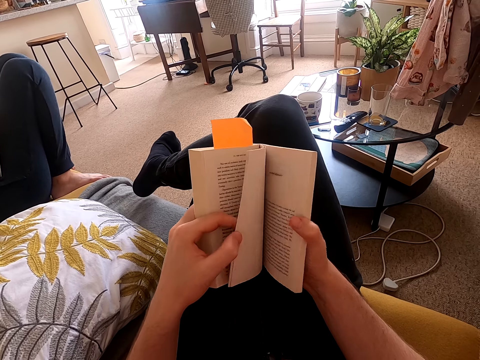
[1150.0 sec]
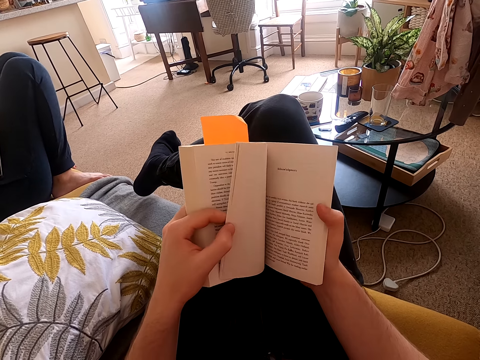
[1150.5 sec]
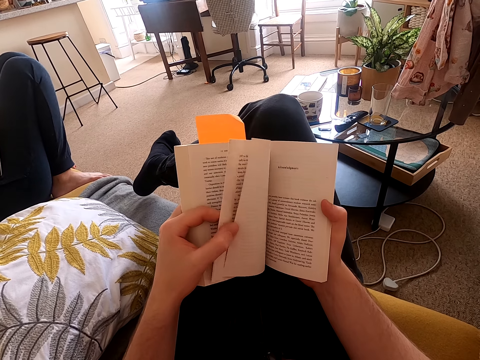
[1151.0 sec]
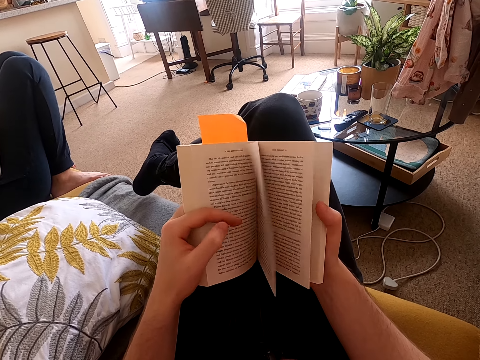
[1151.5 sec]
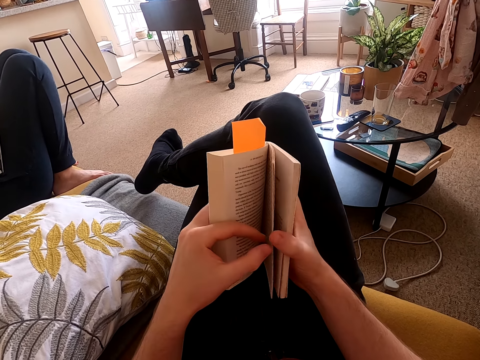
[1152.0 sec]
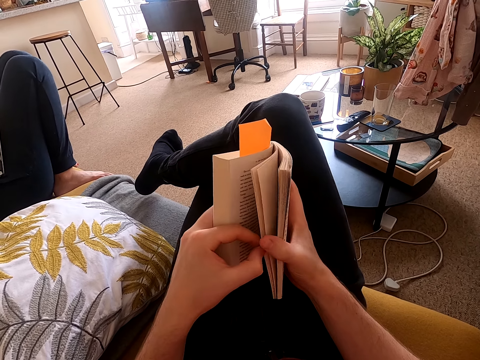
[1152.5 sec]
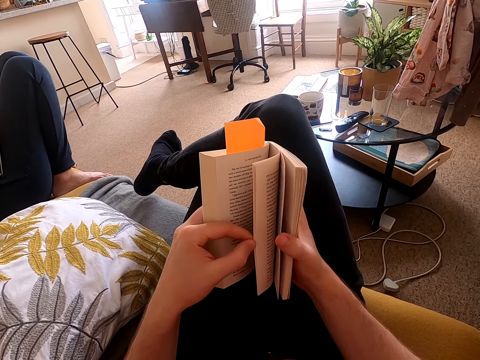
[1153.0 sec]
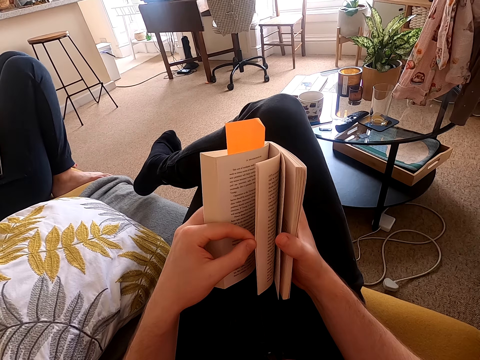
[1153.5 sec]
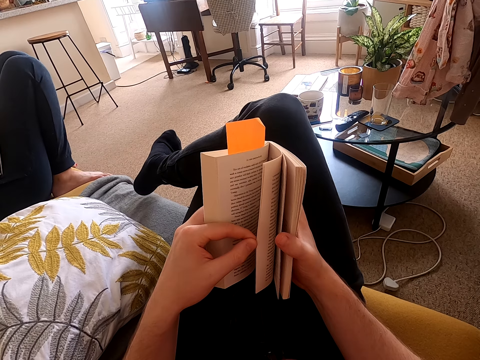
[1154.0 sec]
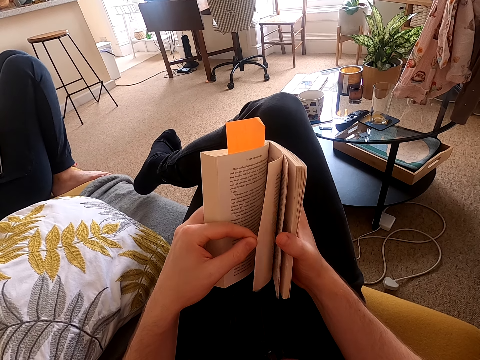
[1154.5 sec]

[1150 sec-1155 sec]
The camera wearer turns pages on a book.

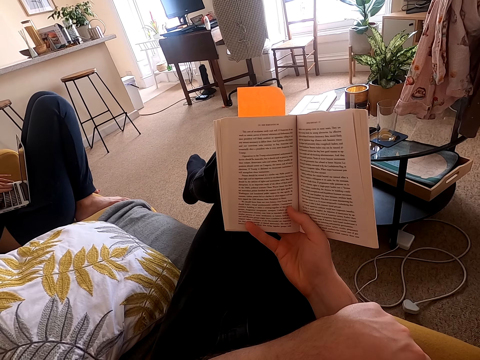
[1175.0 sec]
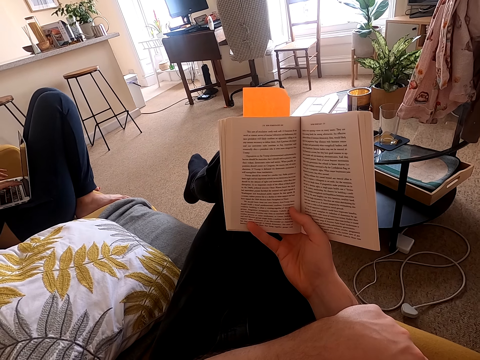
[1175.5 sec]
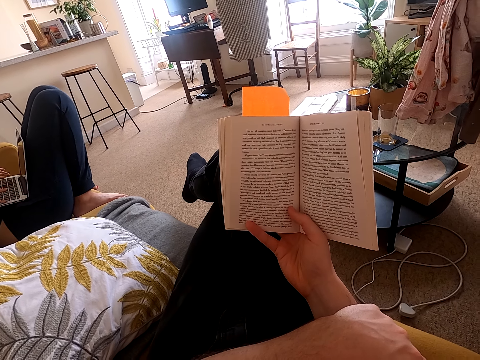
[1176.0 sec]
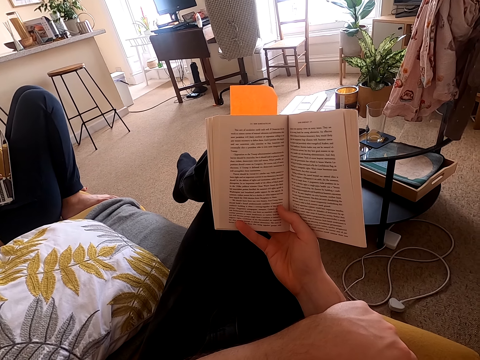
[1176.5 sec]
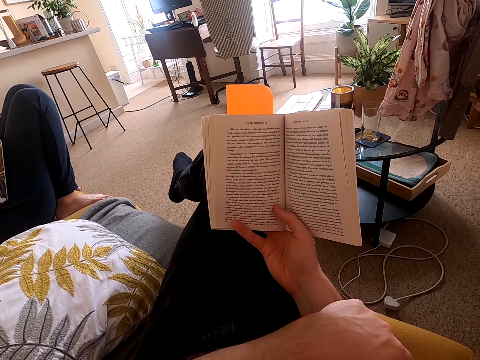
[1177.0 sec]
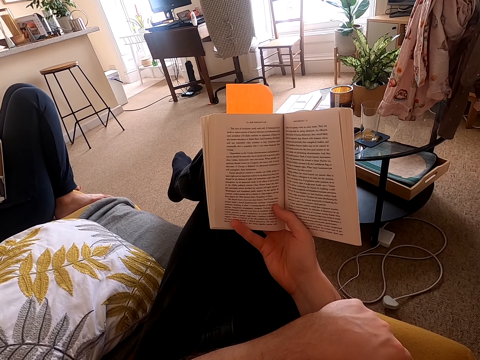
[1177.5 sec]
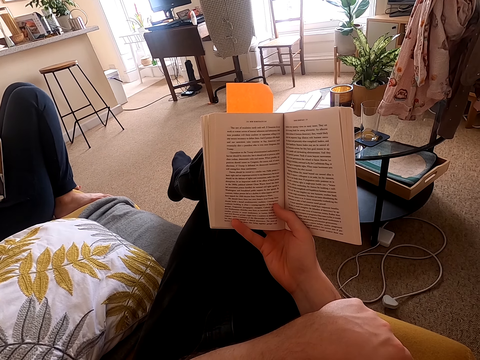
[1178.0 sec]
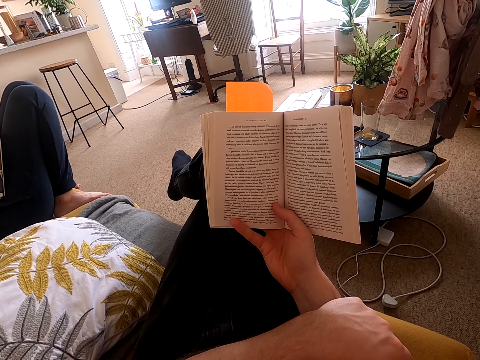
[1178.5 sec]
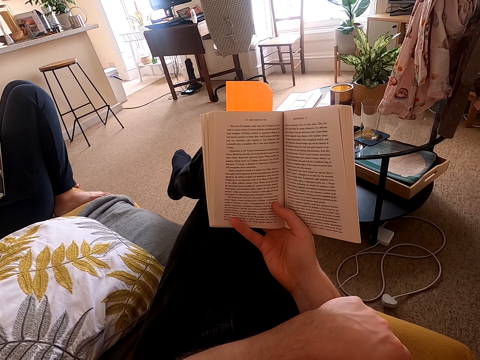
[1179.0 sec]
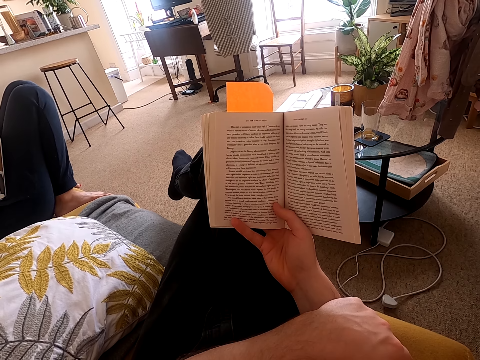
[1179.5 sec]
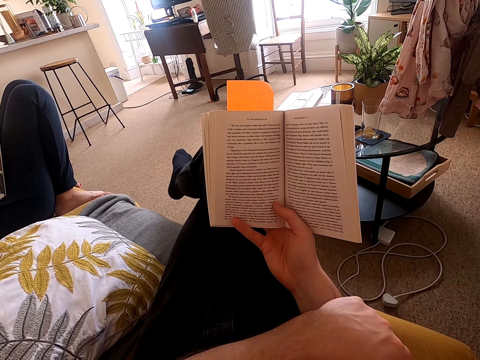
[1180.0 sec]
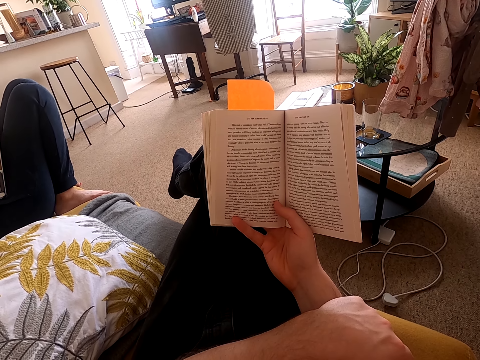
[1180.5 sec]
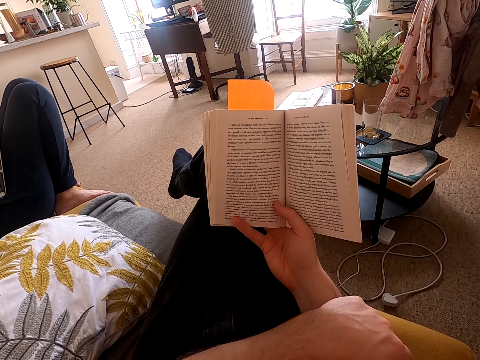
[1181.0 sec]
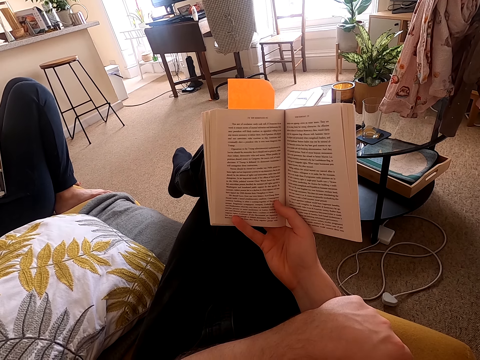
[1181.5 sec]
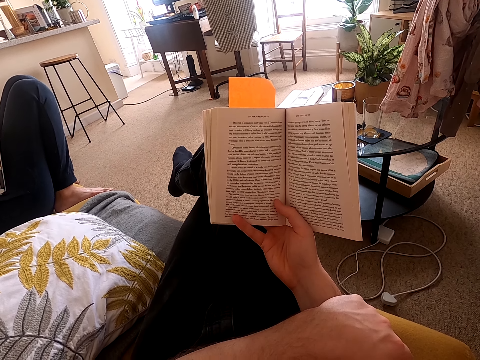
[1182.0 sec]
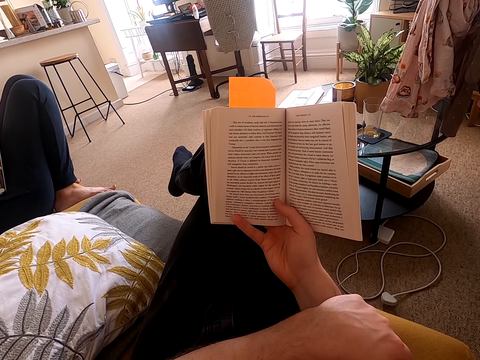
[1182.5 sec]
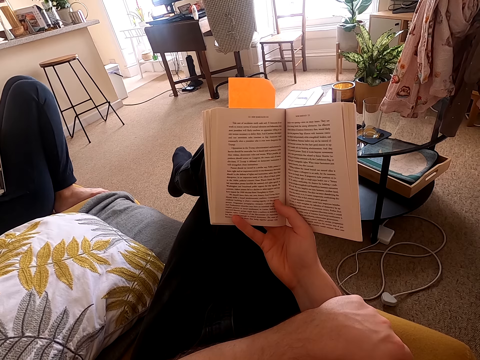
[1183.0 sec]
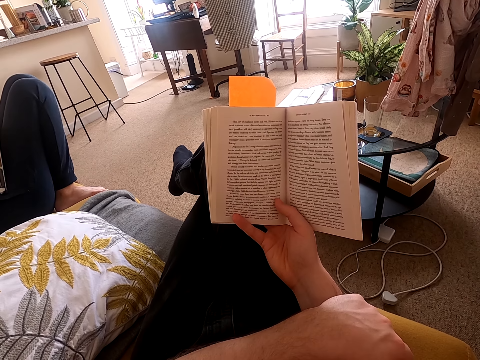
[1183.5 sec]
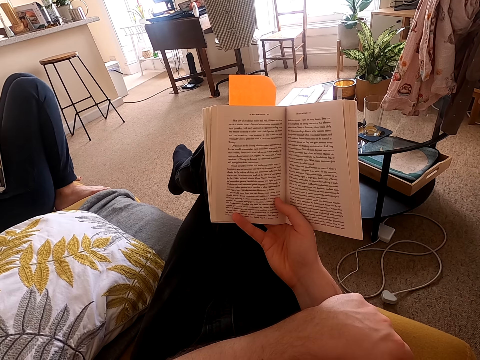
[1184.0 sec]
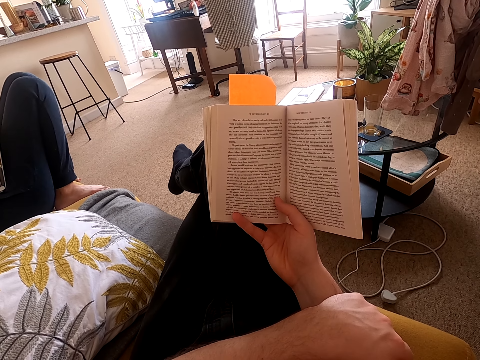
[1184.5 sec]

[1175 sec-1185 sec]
The camera wearer reads a book.

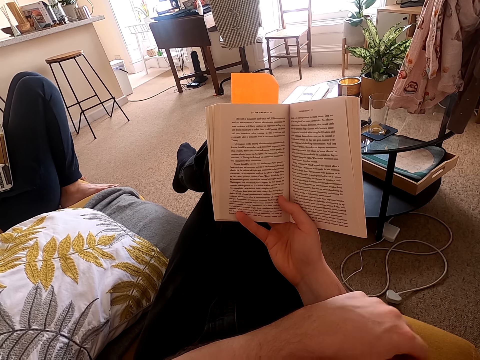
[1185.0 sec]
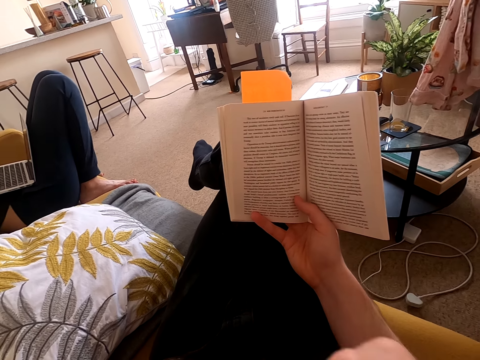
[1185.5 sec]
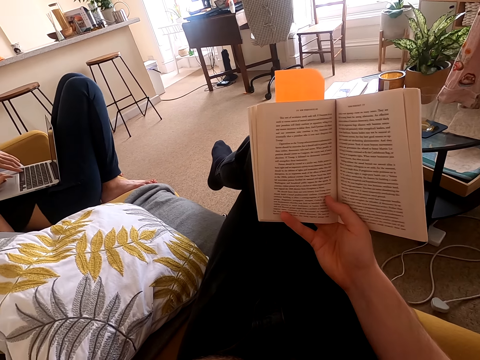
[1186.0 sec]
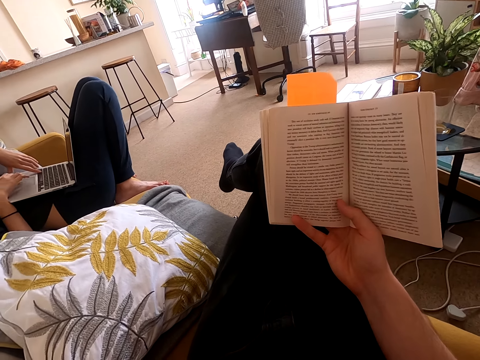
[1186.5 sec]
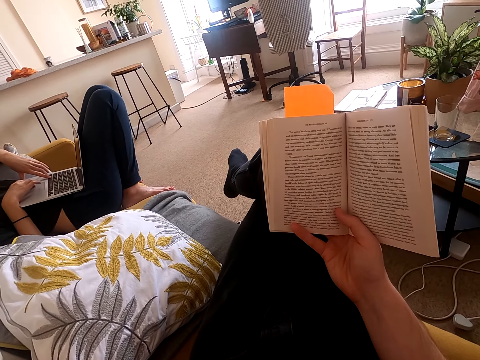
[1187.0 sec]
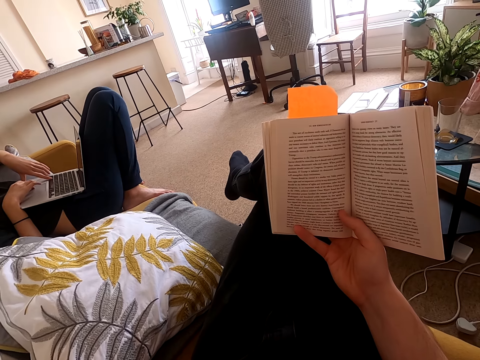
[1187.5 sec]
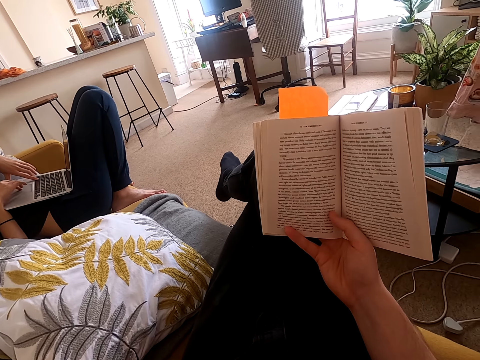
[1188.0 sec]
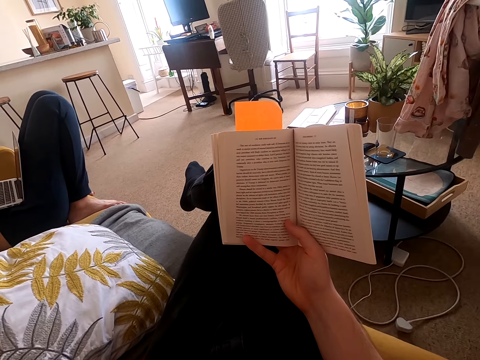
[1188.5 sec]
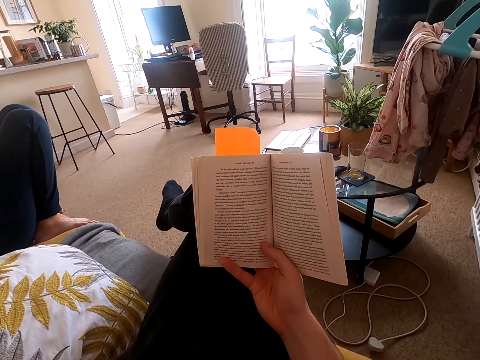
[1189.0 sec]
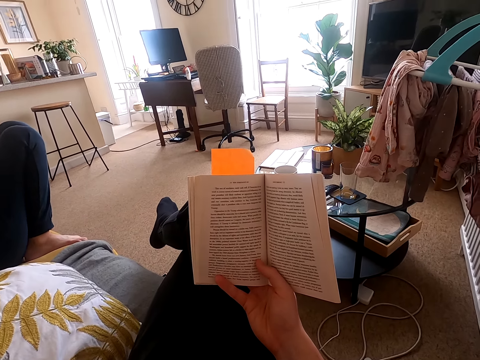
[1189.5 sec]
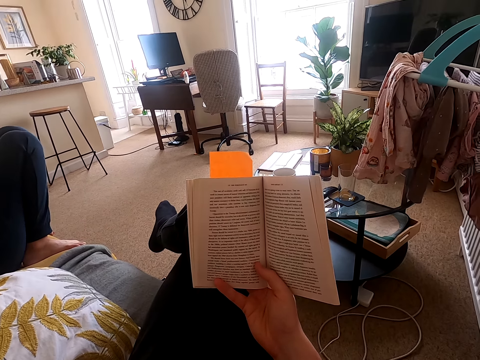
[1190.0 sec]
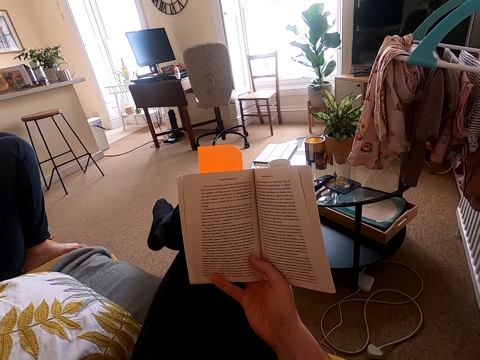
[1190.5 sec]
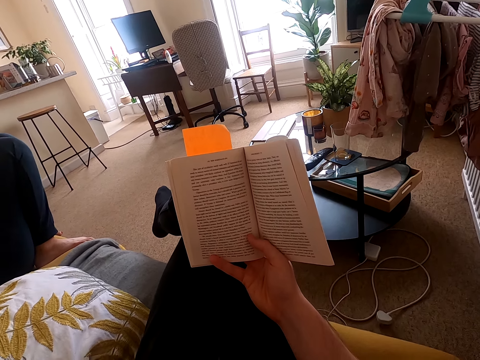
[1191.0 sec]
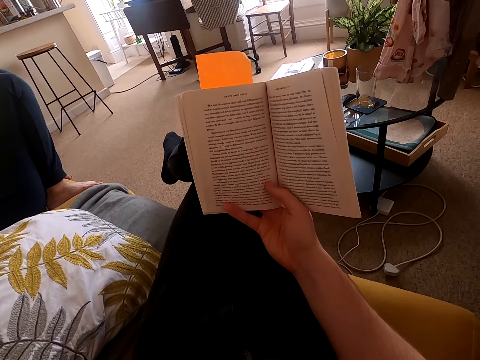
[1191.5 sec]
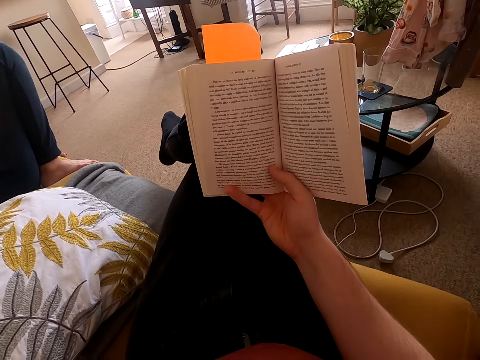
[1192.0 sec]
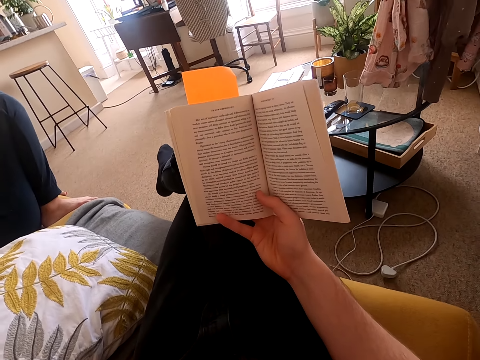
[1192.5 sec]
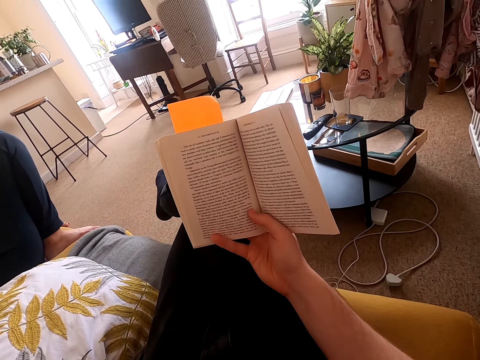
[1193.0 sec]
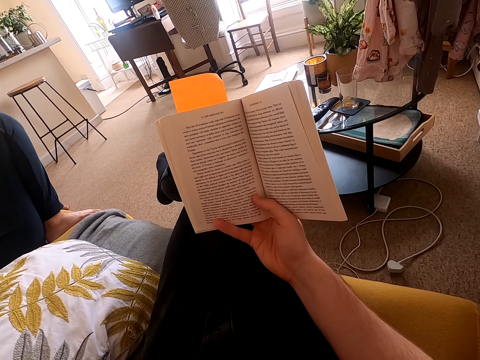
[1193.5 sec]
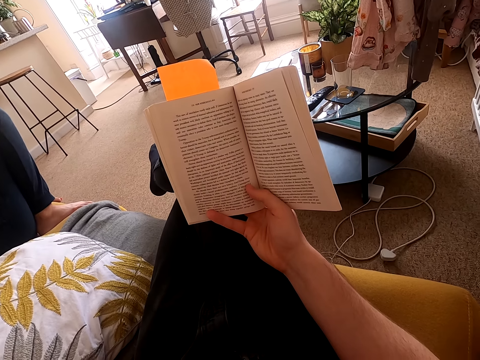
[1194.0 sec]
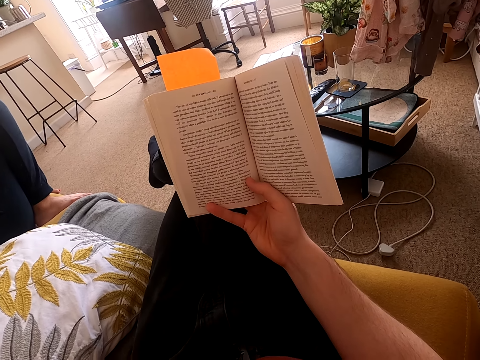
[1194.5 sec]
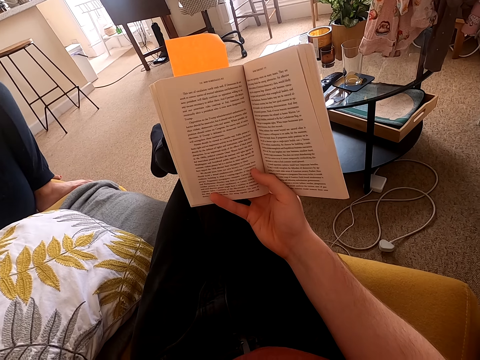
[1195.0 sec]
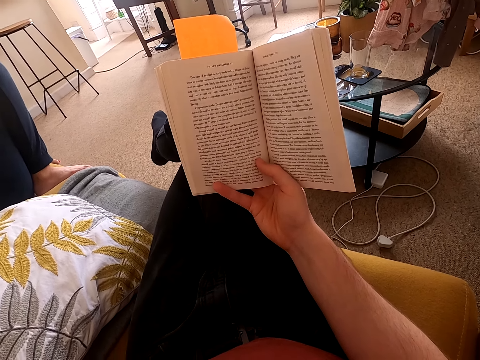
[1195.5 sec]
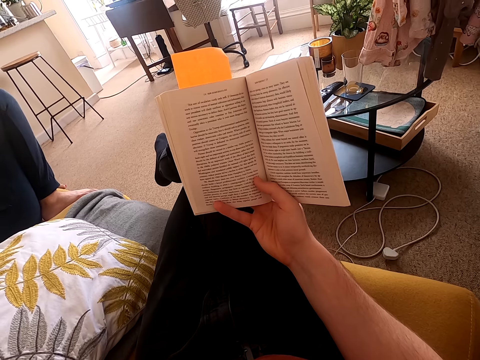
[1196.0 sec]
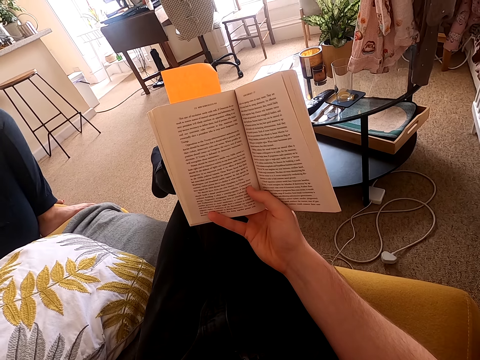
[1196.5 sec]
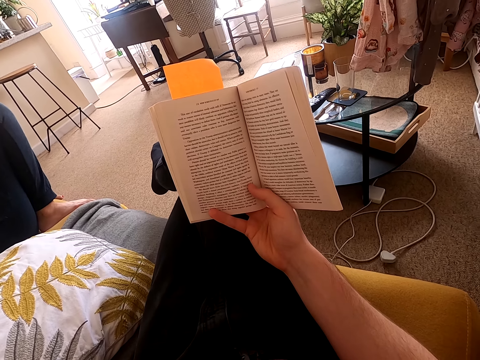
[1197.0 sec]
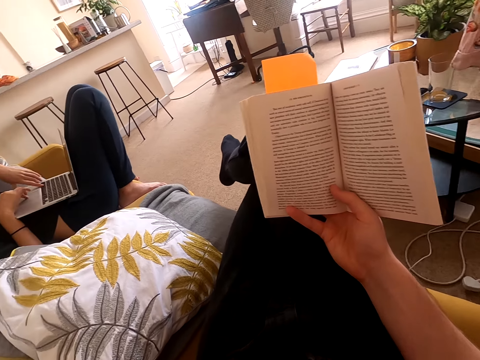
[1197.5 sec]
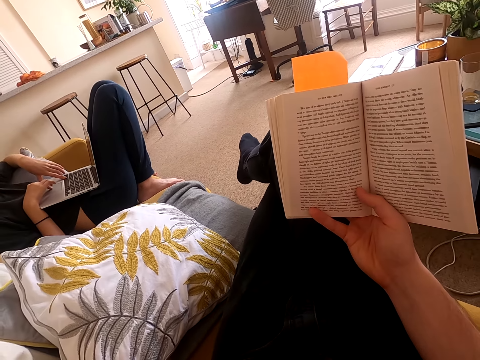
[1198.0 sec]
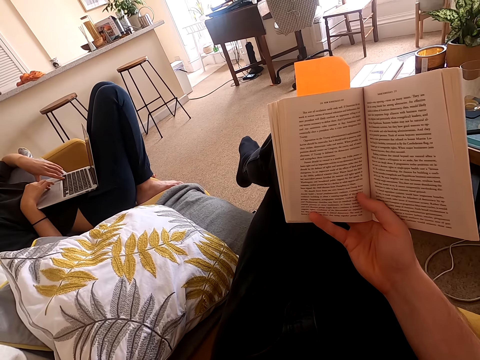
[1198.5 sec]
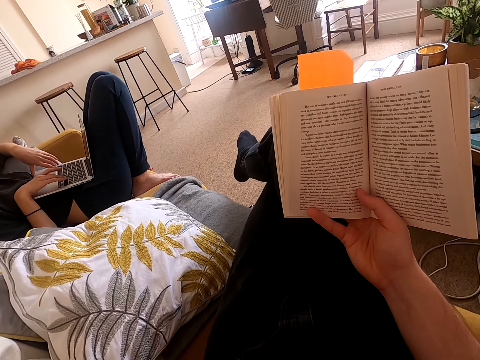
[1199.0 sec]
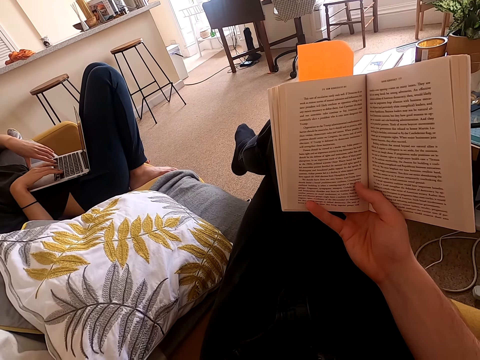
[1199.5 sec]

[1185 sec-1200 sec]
The camera wearer moves his left hand. He holds his chin. A lady operates a laptop. The camera wearer holds the book with his right hand. He reads the book. He looks around a room. He reads the book. The lady operates the laptop.
